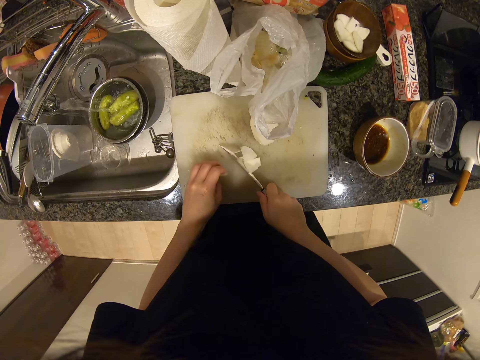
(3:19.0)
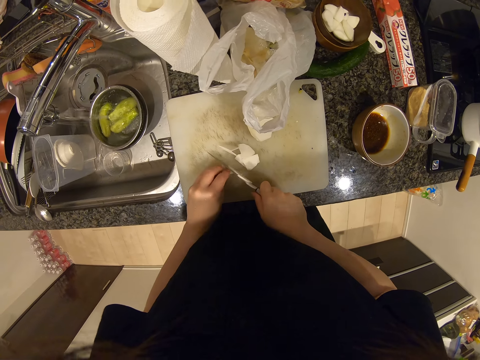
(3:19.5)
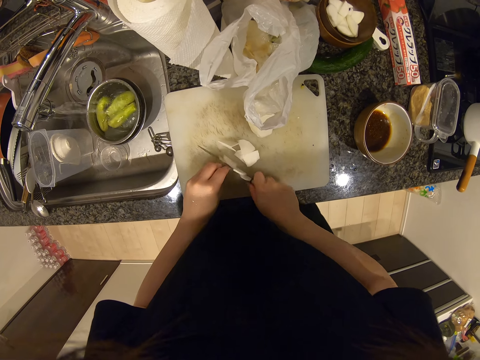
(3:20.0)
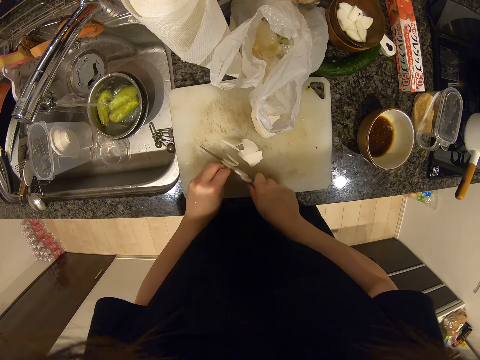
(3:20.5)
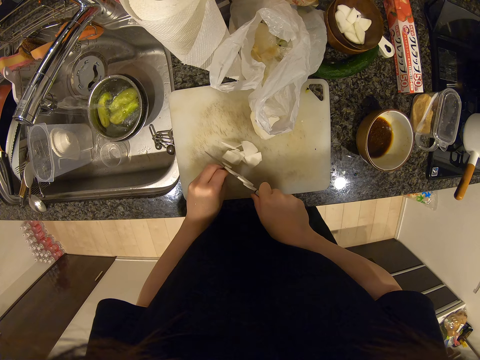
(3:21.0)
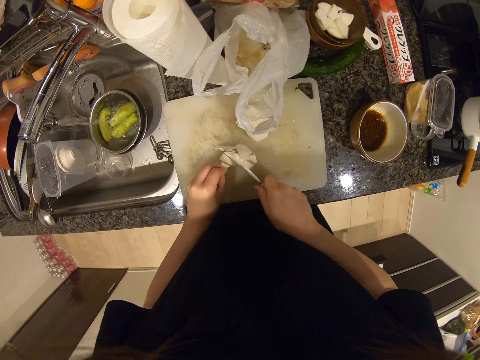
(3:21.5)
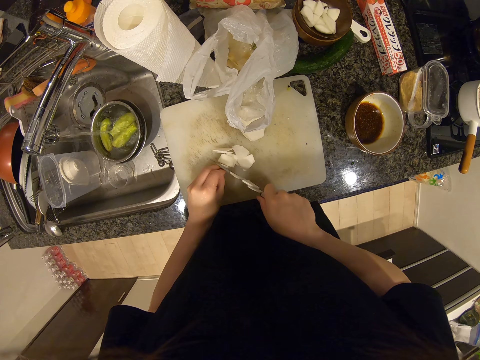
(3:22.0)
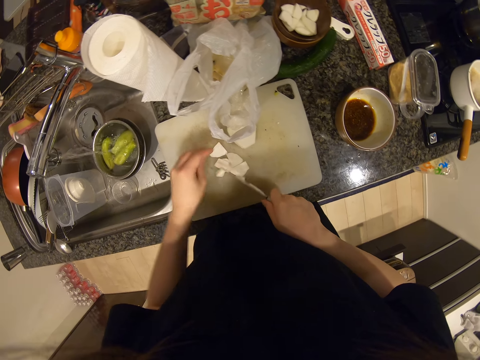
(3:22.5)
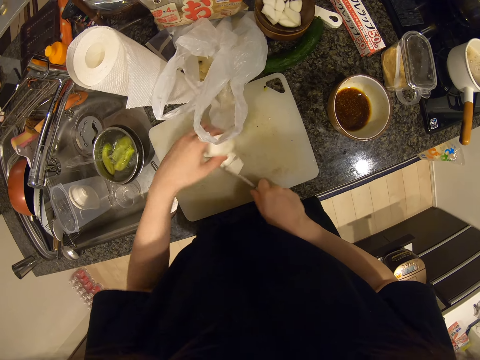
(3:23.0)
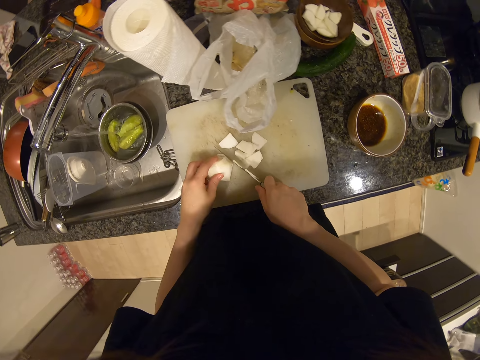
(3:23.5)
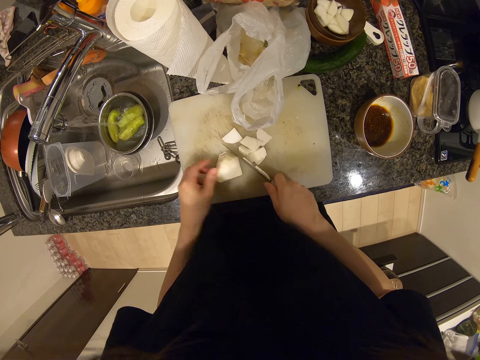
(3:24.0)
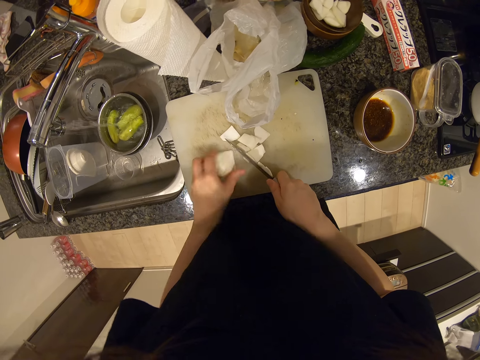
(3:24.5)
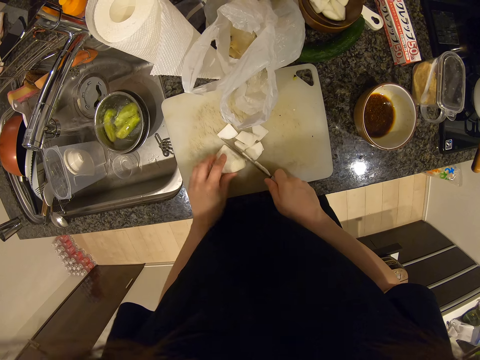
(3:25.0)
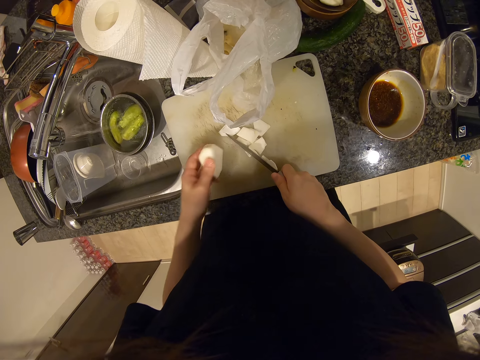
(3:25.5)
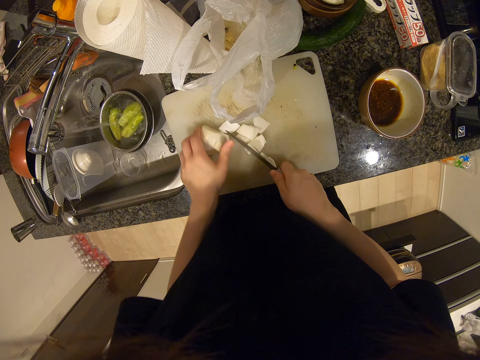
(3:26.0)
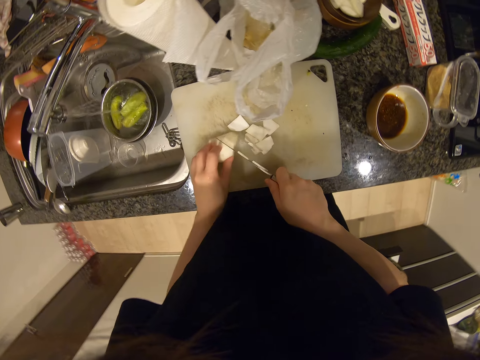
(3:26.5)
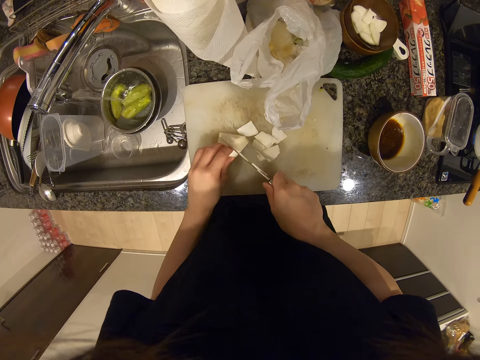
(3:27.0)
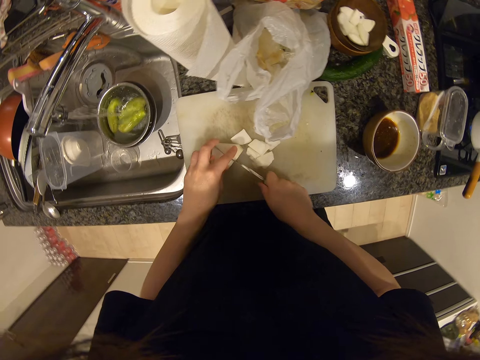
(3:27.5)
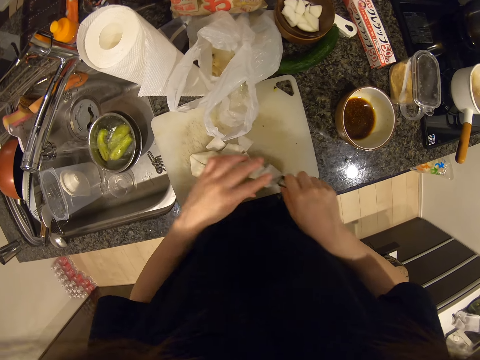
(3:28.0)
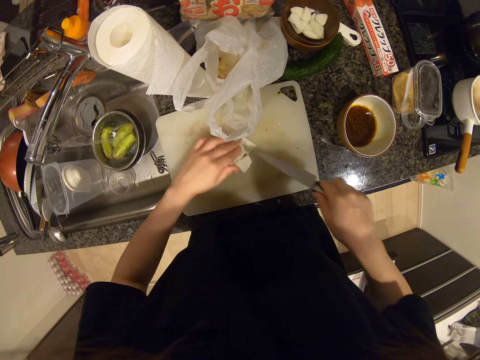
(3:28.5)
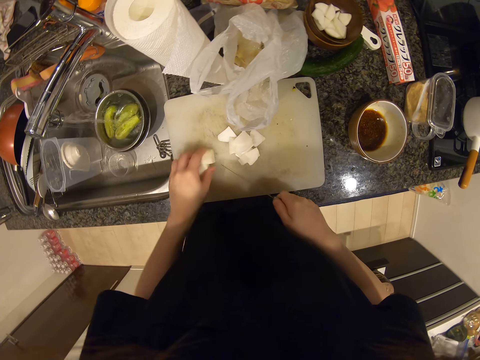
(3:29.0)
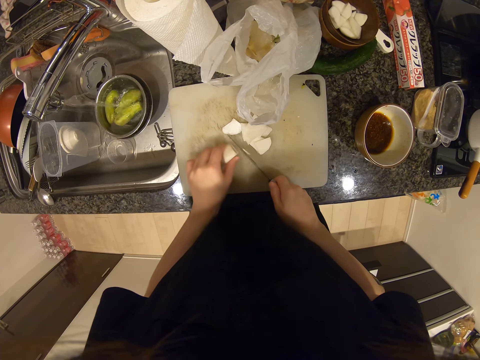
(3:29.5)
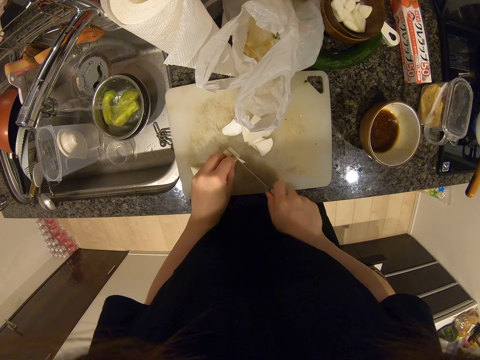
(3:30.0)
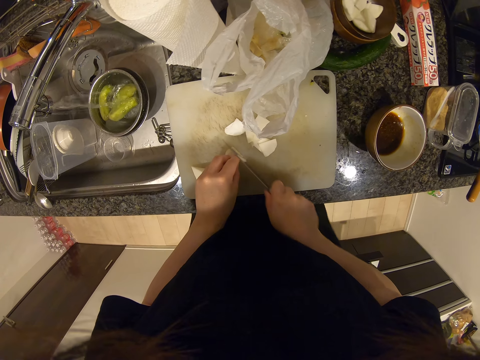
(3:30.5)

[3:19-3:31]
The camera wearer slices the potato with the knife. They pick a chunk of potato on the chopping board. They place the white radish or potato half on the chopping board. They adjust the potato and turn the white radish. They cut the potato into two. They remove the slice of white radish on the knife. They adjust the sliced potatoes with the knife. They cut the white radish into pieces. They slice the potato with the knife.

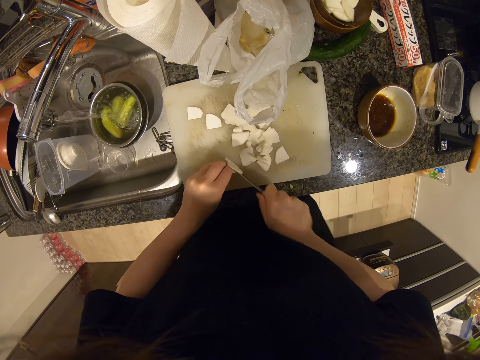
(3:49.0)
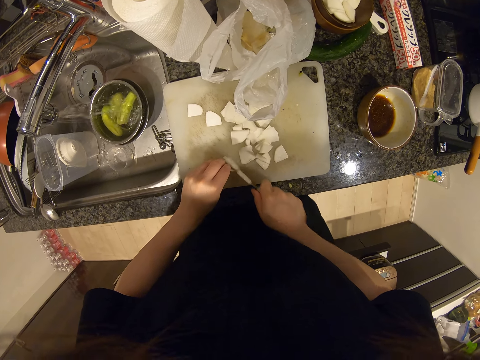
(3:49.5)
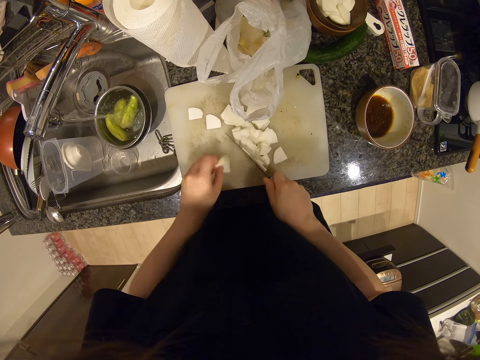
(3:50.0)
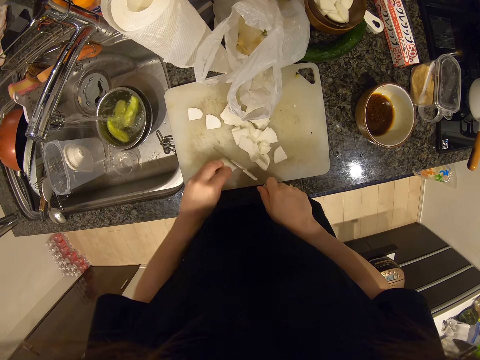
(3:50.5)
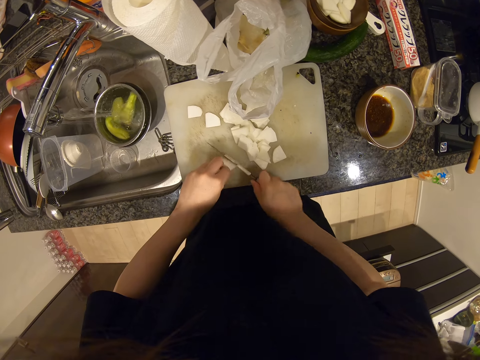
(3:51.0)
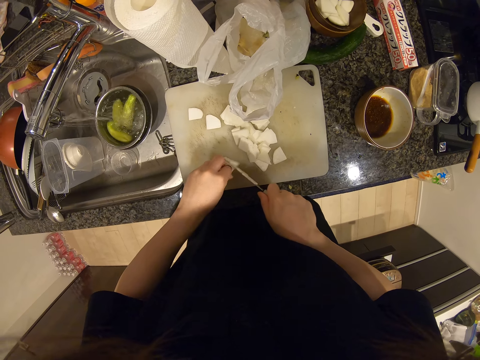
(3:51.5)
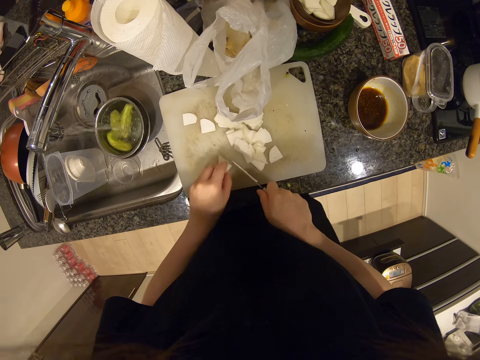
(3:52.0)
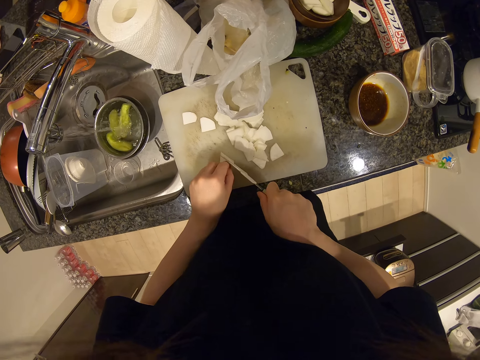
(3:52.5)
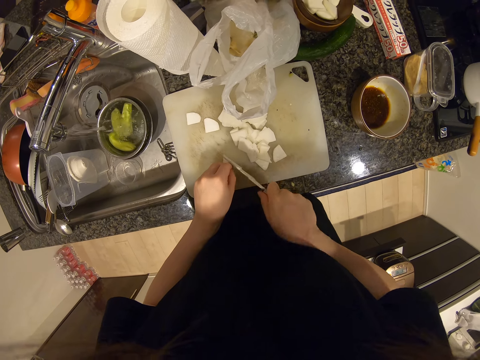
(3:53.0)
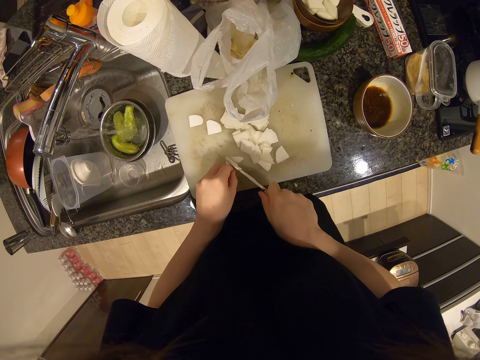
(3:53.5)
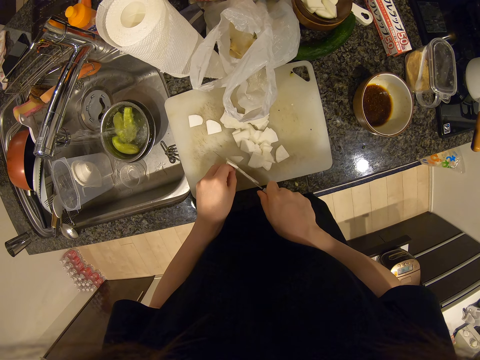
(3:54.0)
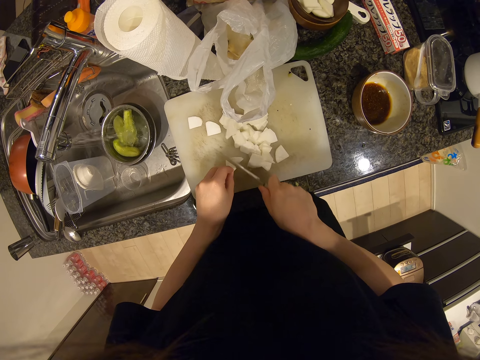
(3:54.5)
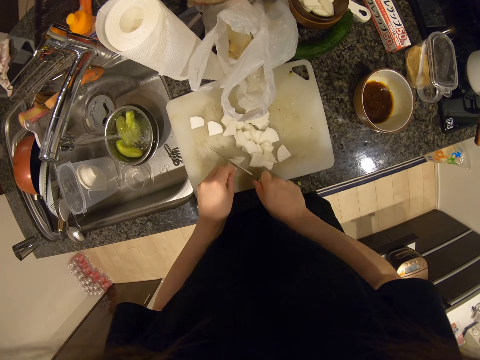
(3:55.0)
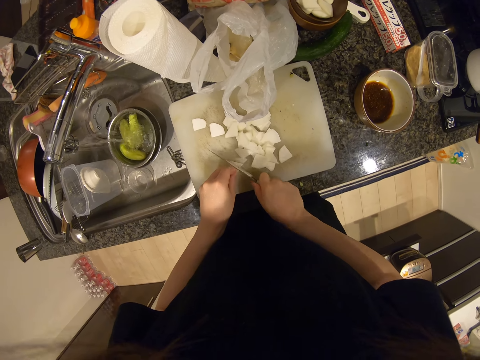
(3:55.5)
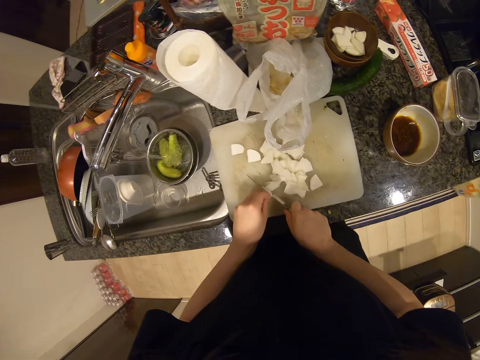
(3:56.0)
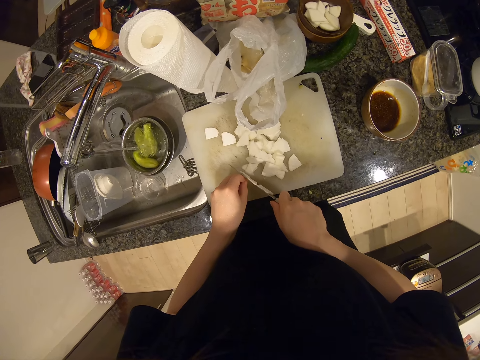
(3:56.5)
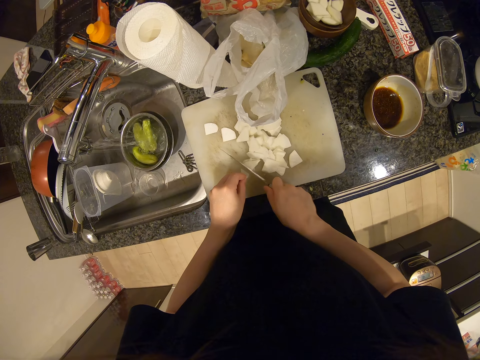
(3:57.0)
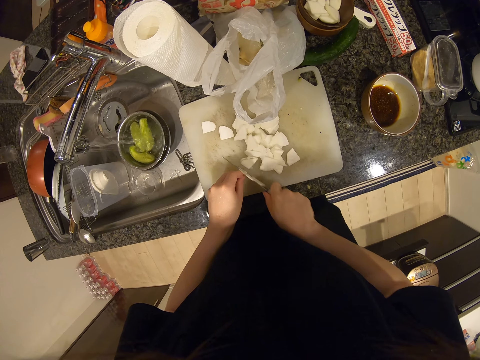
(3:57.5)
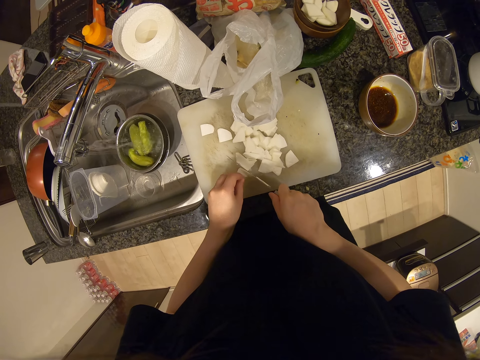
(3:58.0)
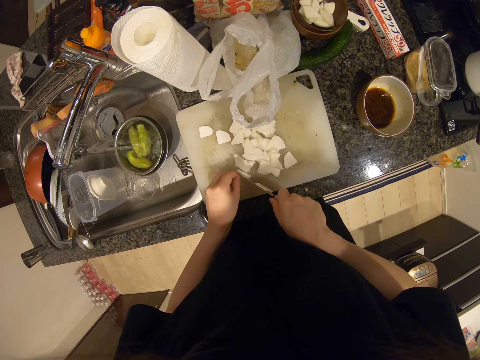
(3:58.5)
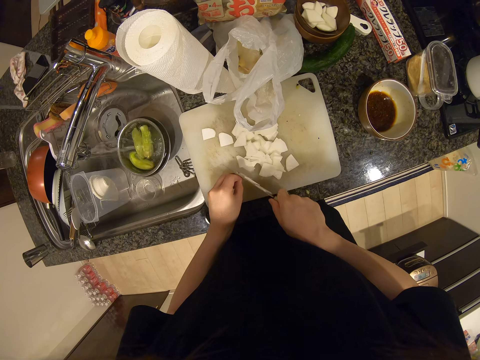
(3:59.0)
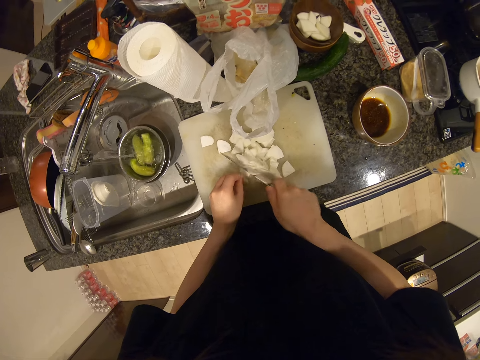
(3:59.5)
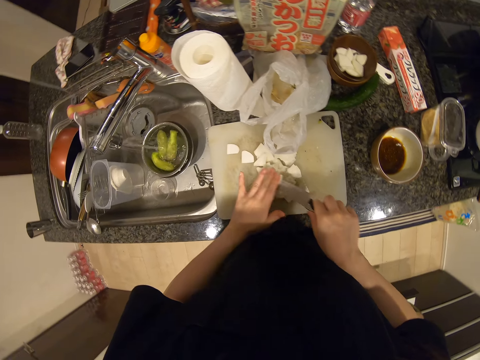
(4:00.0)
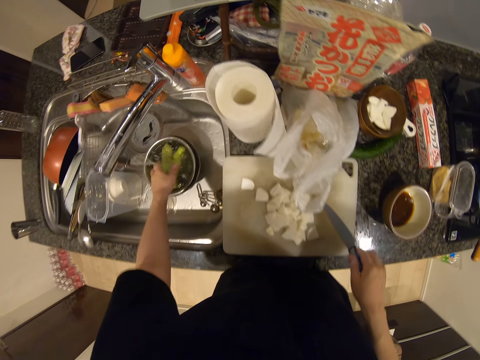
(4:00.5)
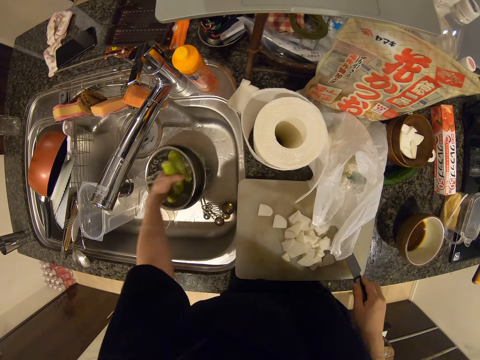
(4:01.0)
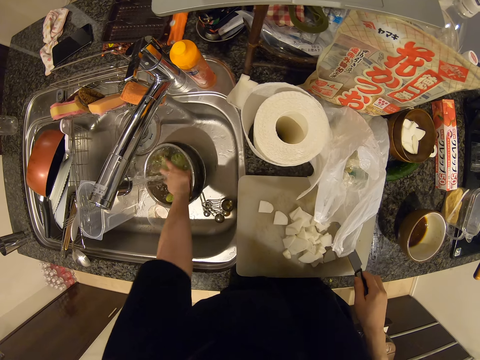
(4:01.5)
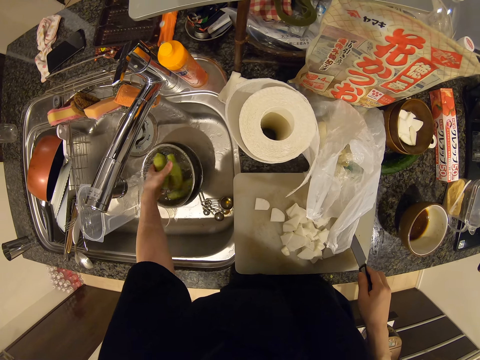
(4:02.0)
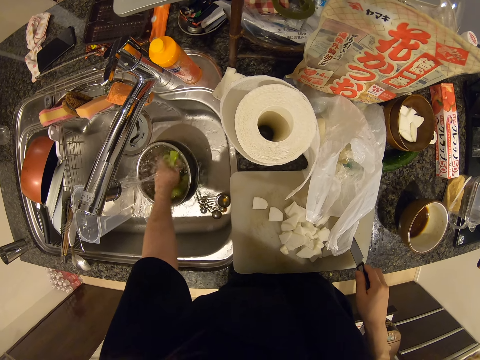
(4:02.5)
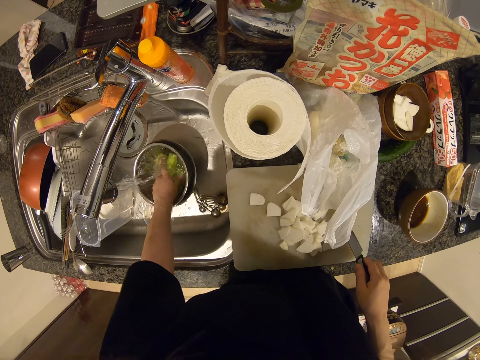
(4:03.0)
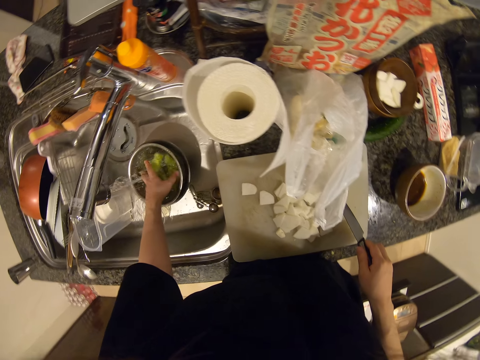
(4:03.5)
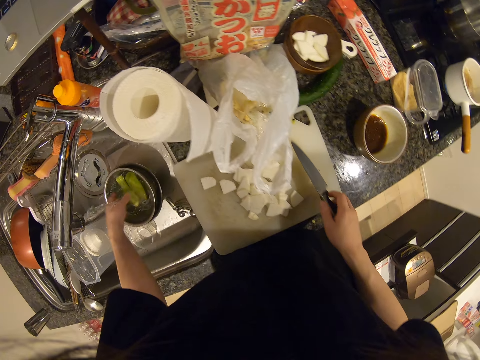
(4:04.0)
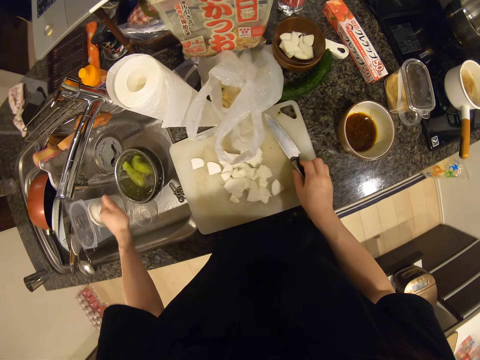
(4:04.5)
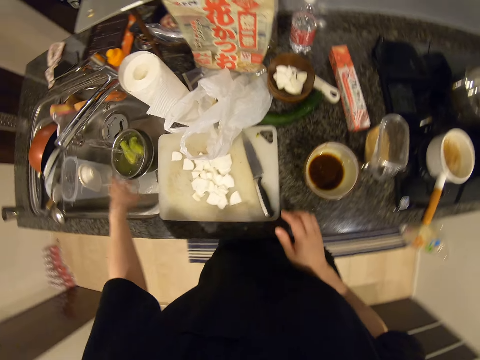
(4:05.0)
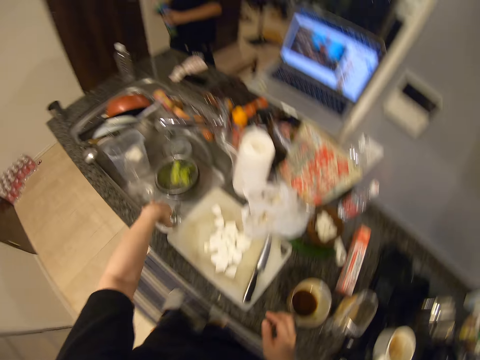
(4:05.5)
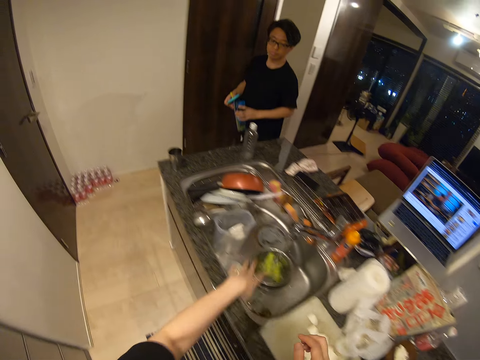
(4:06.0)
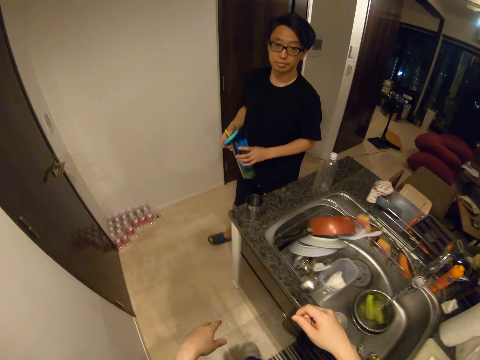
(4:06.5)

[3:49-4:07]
The camera wearer slices the potato with the knife repeatedly. They remove the pieces of white radish or potatoes on the knife. They turn the bottle gourds in the sieve bowl. They wash something in the stainless bowl with water. They drop the knife on the chopping board. A person walks to the kitchen. The camera wearer walks to the door.
